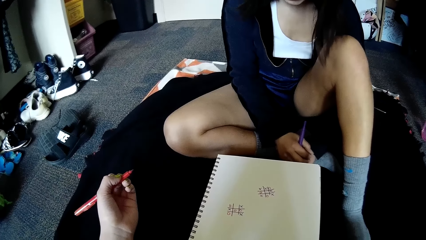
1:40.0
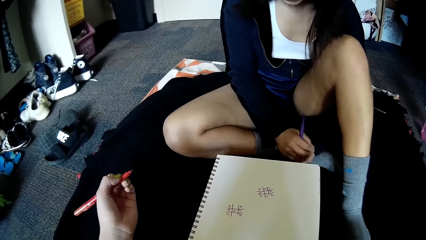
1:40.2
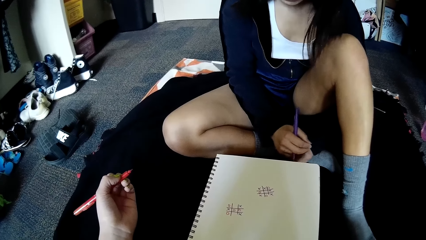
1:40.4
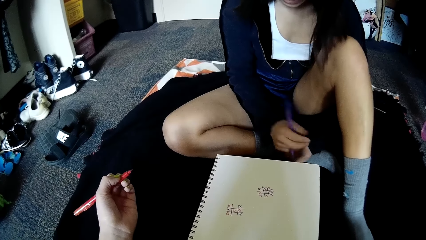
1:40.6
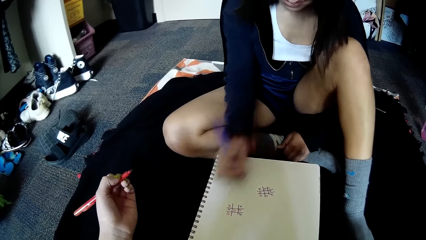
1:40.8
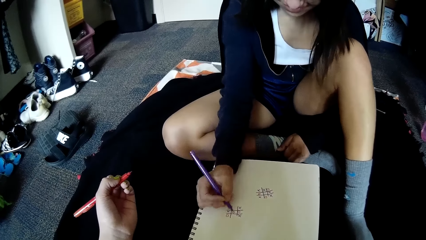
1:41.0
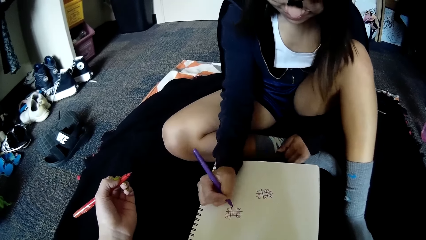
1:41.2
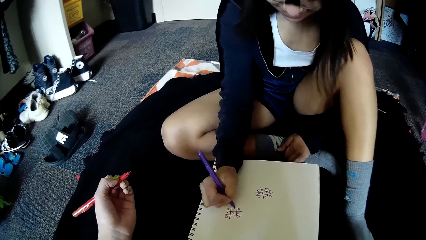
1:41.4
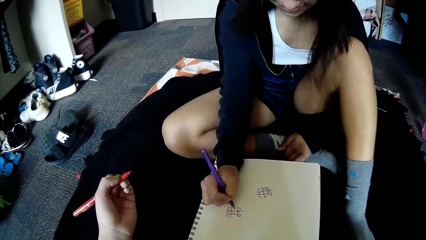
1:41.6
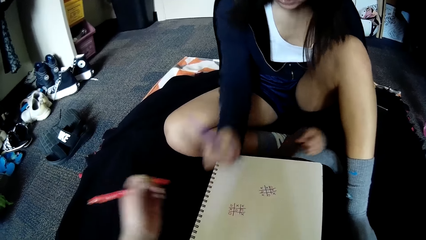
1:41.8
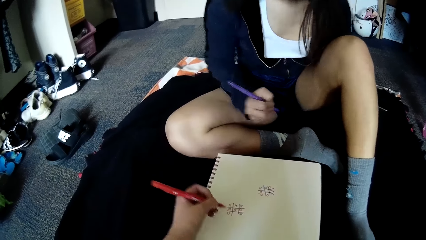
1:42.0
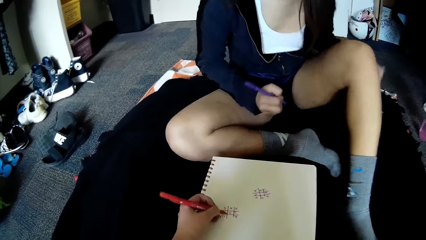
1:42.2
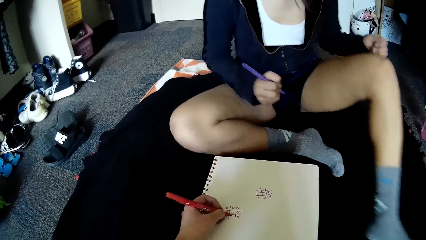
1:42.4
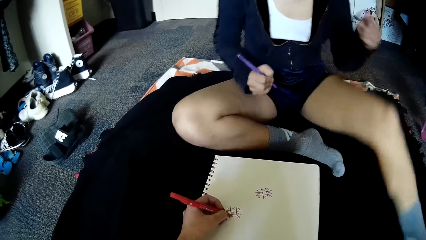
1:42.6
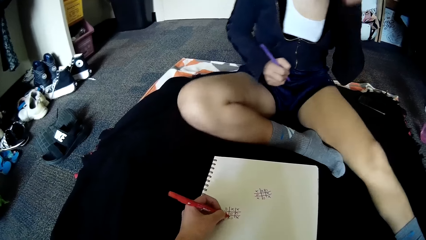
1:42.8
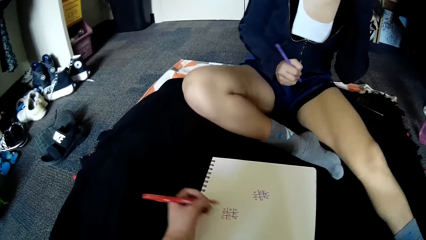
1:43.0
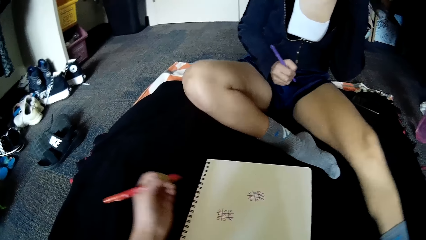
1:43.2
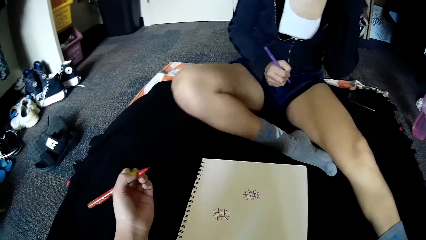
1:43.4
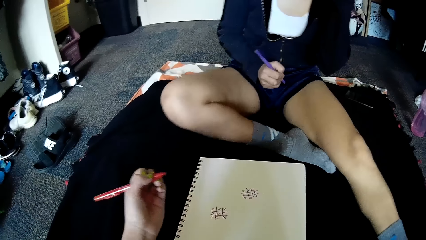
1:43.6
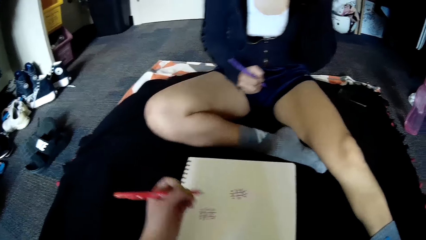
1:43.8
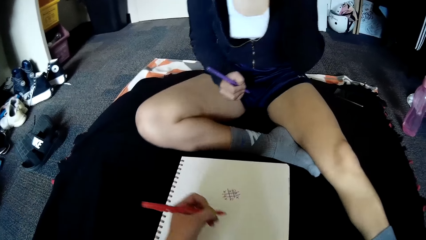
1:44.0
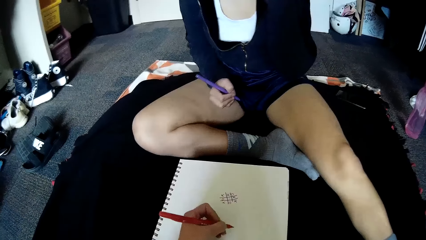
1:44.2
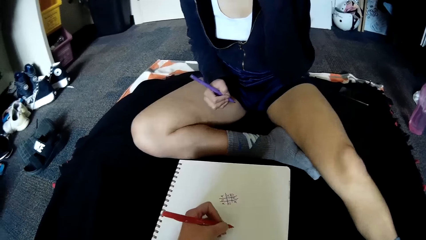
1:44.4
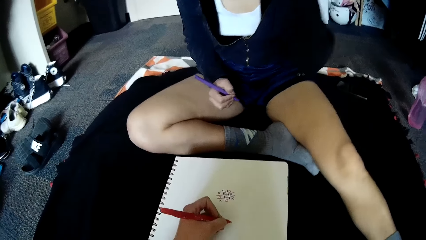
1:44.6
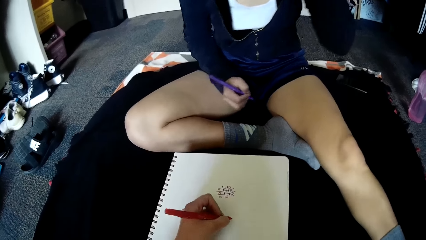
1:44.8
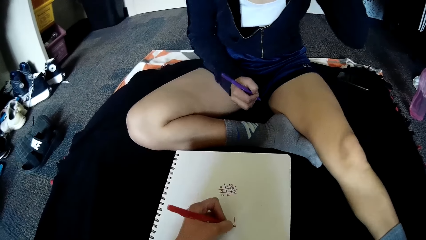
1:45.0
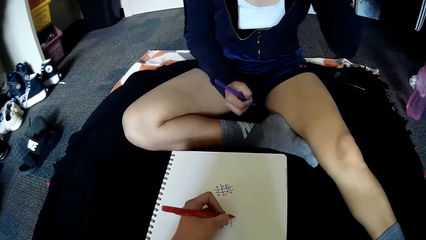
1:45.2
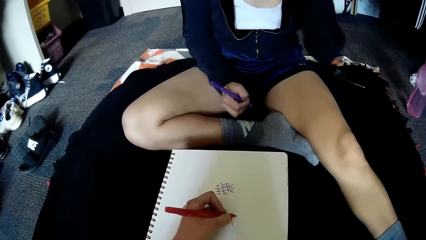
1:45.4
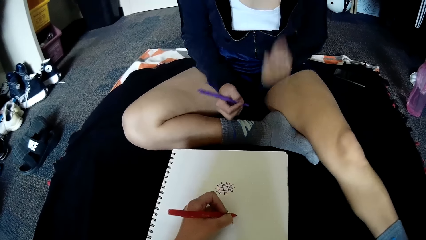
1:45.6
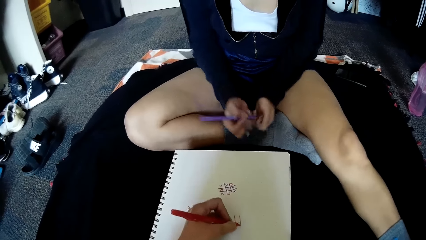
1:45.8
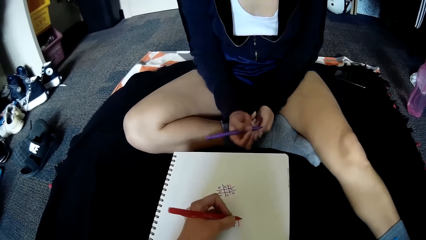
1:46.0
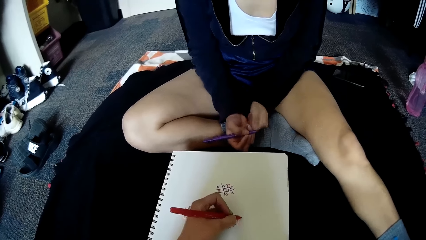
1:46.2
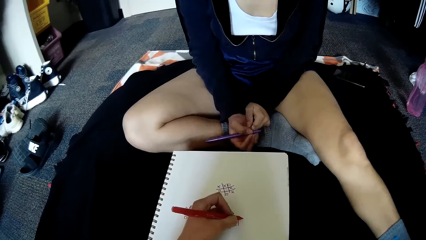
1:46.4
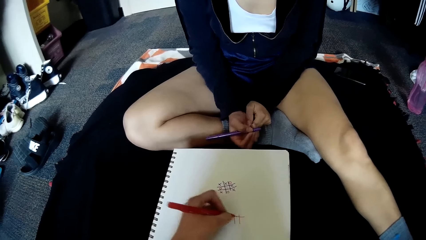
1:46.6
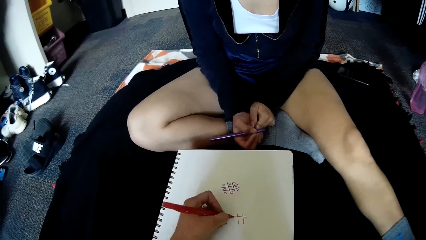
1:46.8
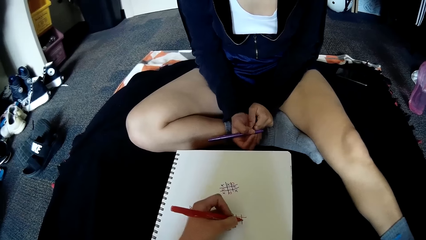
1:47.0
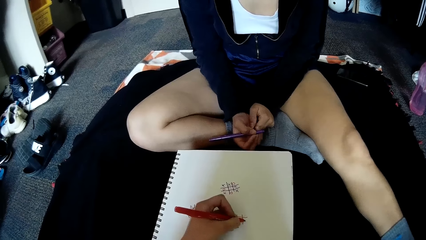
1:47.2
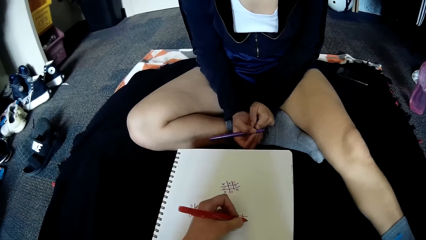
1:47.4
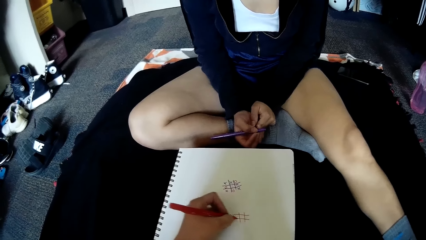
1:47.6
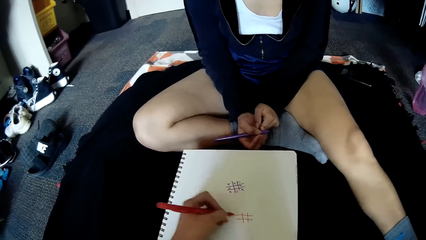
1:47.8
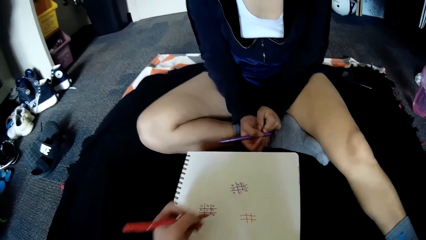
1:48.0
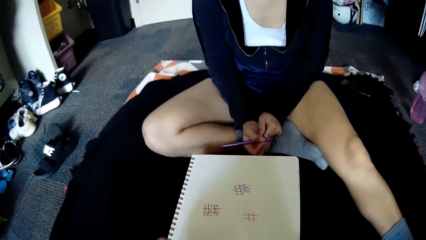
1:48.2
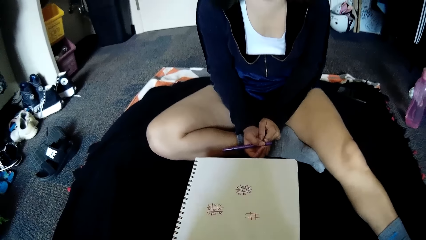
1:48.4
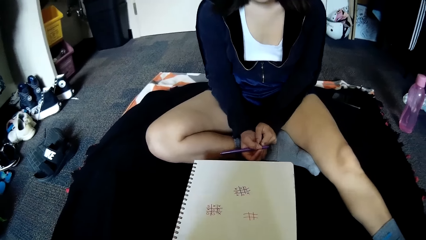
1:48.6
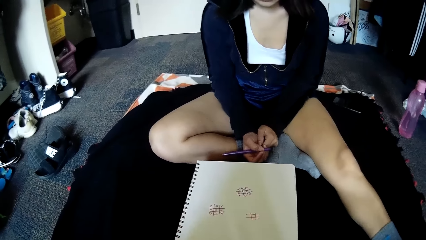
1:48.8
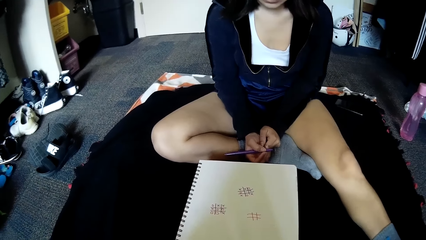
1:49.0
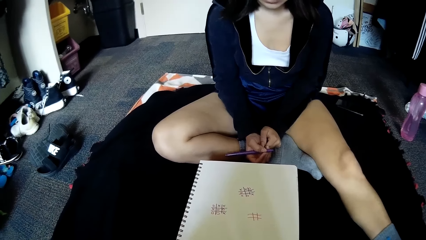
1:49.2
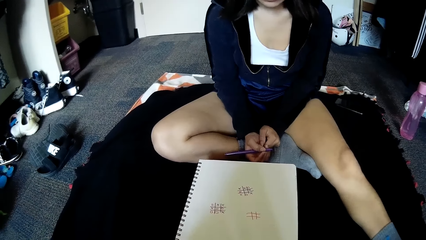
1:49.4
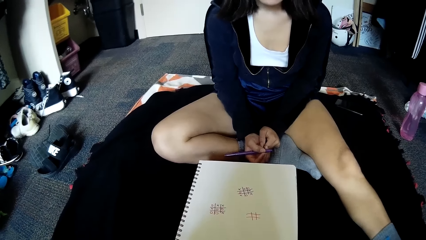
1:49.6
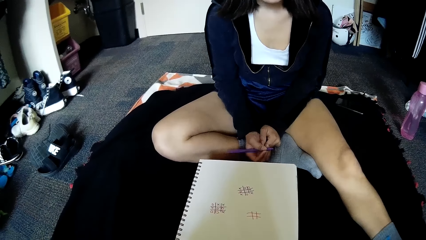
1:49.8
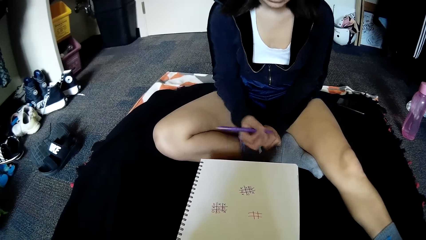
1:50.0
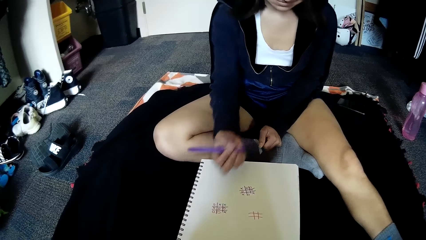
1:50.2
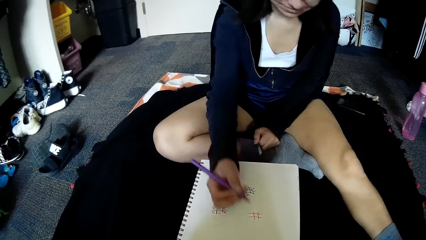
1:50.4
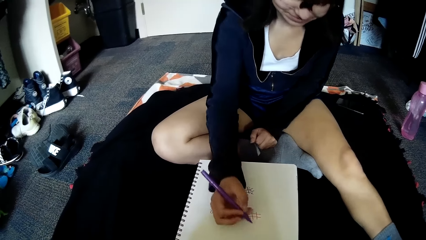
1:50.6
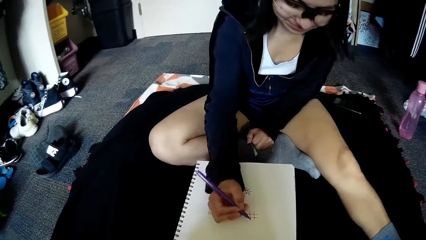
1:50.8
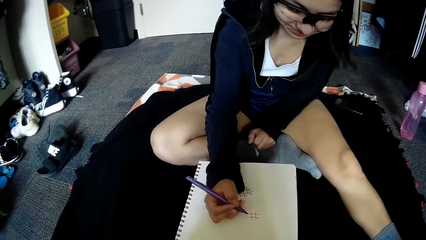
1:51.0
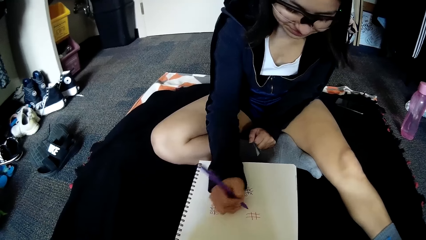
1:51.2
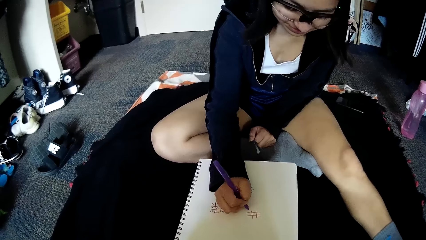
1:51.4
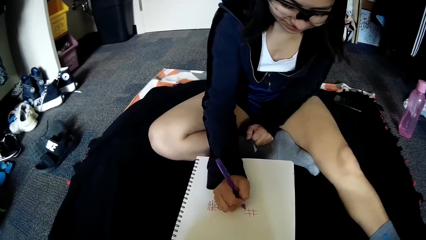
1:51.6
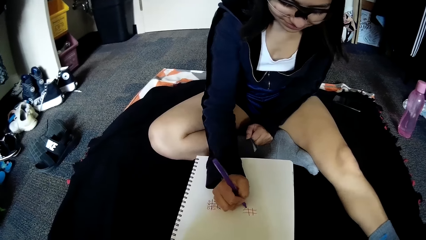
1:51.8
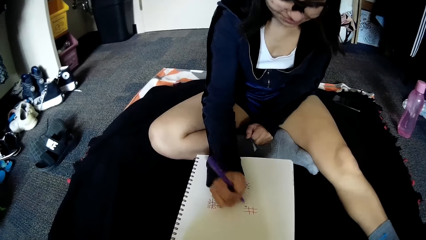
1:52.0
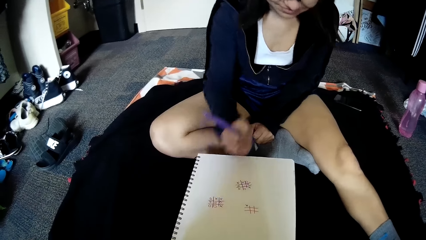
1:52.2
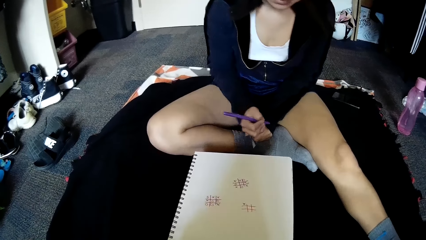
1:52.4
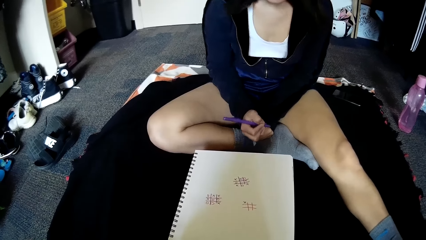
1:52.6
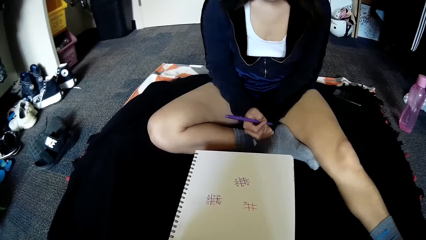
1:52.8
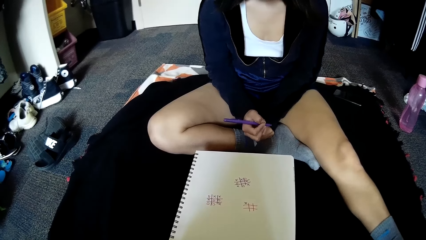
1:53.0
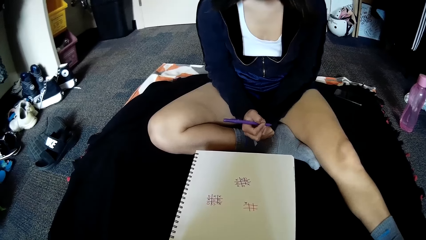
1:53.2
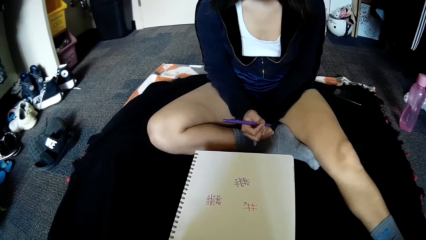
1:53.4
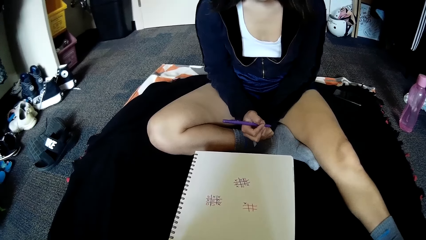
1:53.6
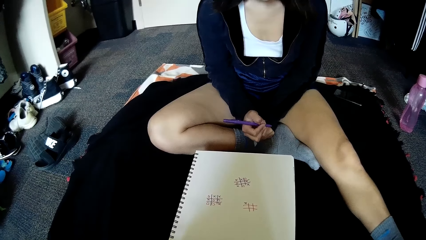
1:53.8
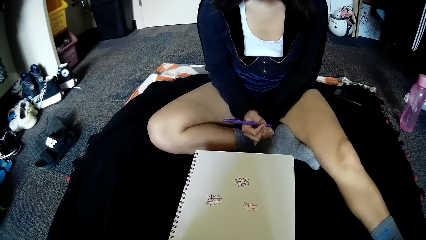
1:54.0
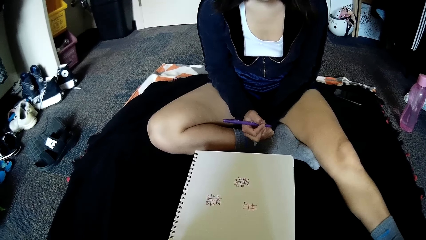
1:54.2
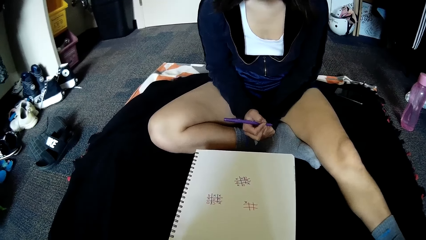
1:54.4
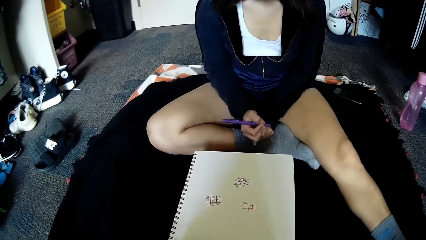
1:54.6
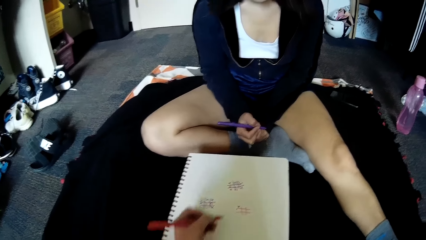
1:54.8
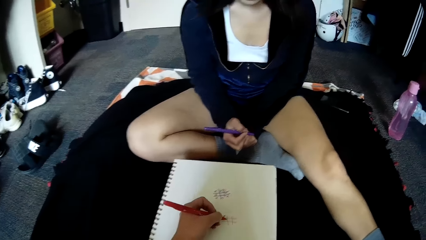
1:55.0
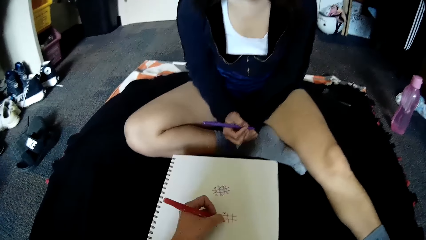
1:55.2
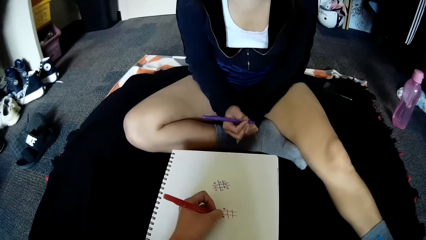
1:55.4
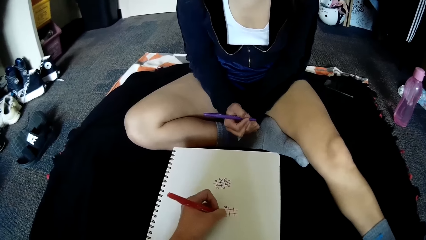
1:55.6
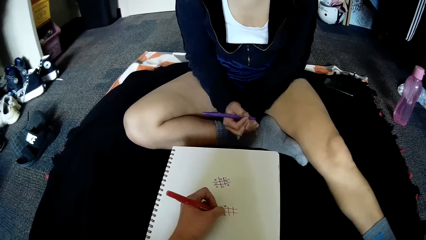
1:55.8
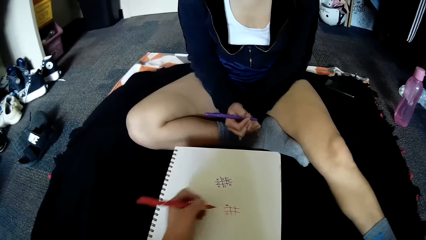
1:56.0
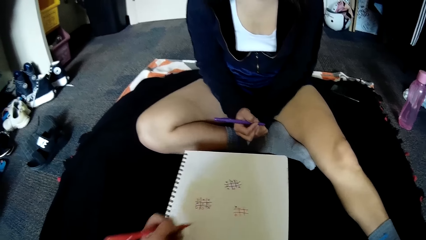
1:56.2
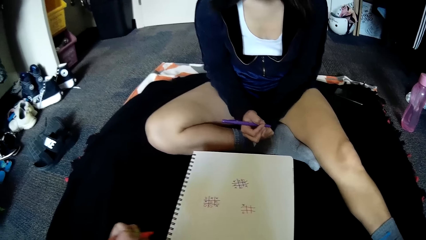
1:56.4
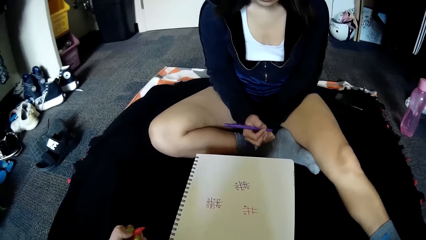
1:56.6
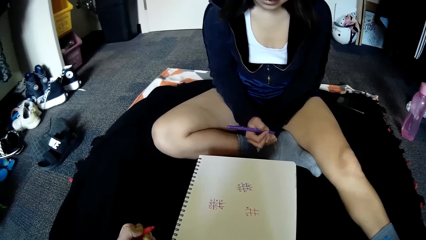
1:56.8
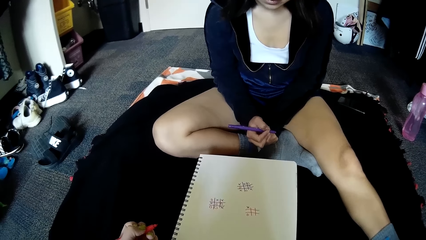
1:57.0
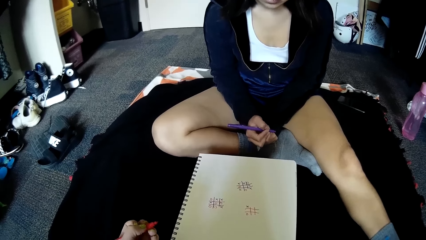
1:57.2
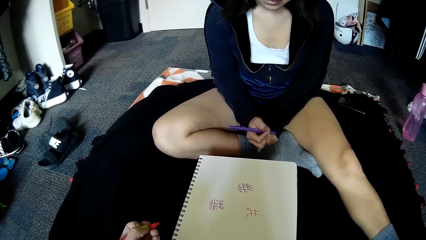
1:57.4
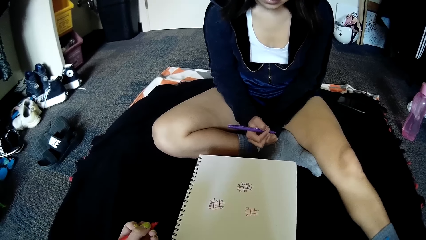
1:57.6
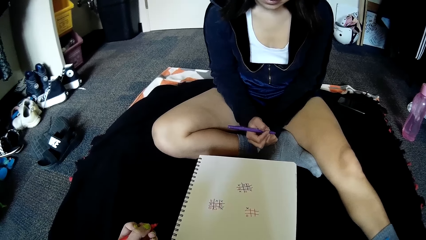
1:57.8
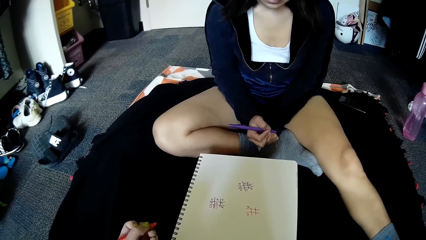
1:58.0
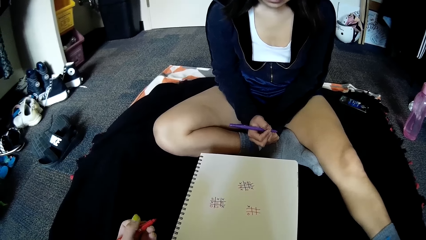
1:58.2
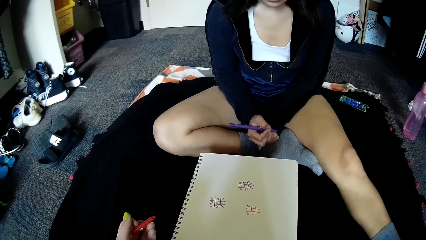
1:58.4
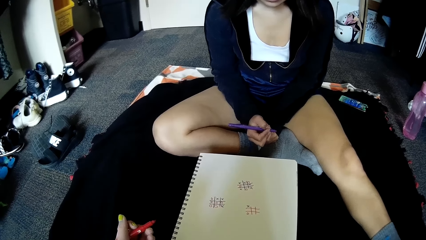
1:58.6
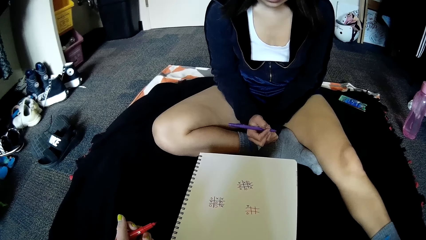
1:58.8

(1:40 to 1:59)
The woman writes on the book on the floor with the pen in her right hand. The camera wearer writes on the book on the floor with the pen in her left hand. The woman touches the face. She writes on the book on the floor with the pen in her right hand. The camera wearer writes on the book on the floor with the pen in her left hand.
